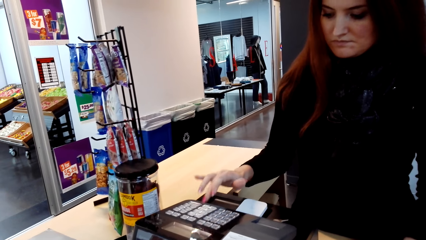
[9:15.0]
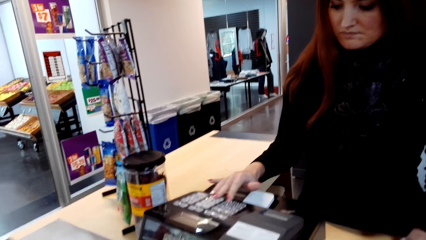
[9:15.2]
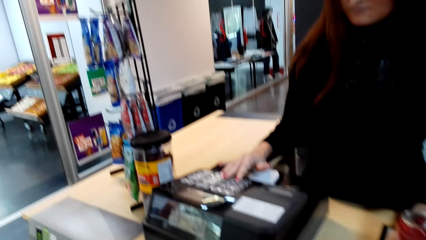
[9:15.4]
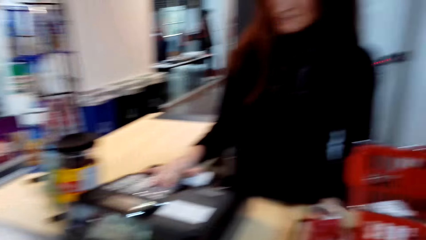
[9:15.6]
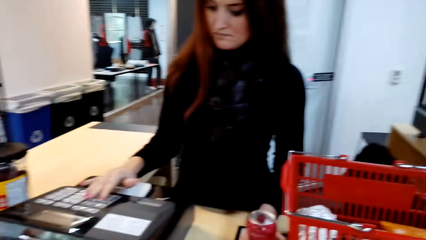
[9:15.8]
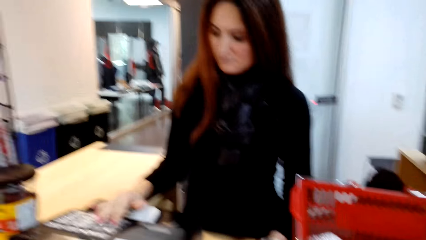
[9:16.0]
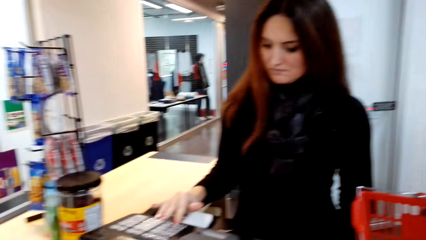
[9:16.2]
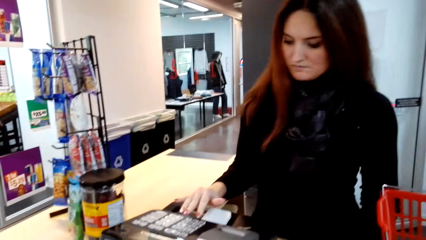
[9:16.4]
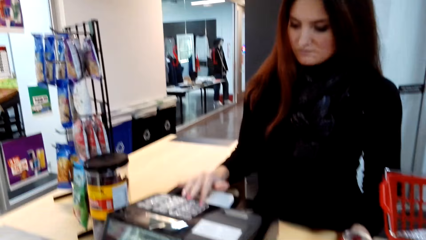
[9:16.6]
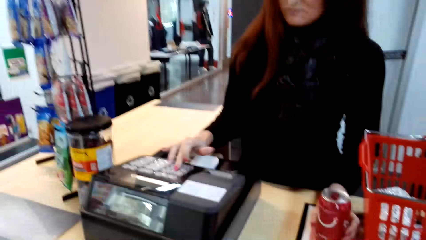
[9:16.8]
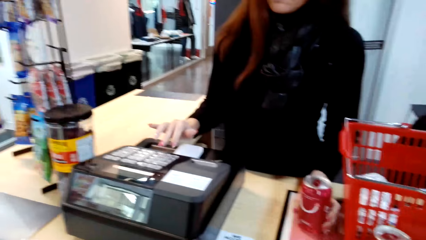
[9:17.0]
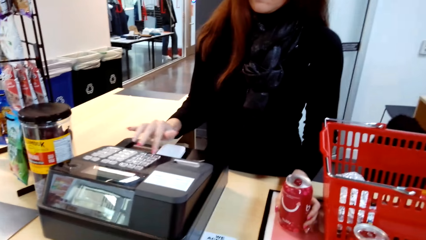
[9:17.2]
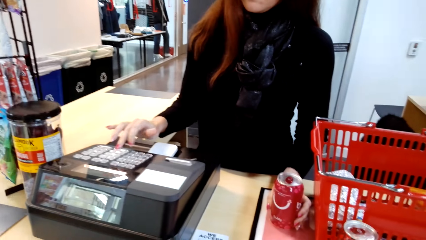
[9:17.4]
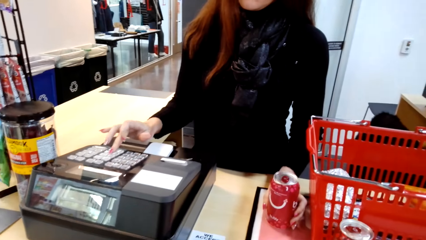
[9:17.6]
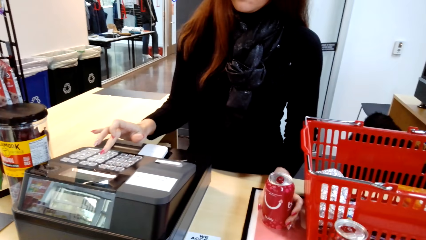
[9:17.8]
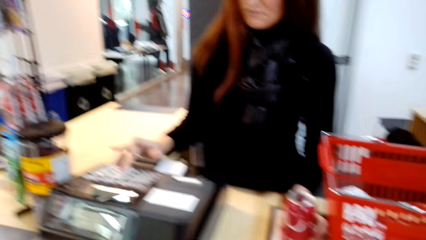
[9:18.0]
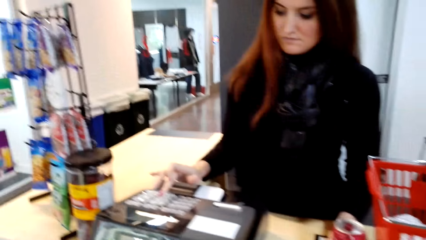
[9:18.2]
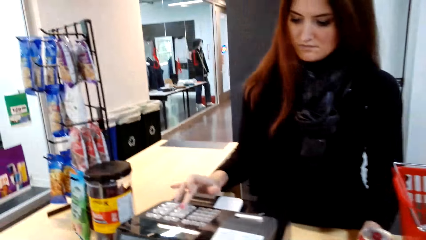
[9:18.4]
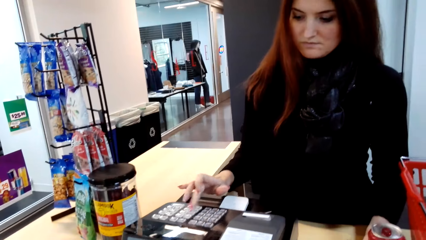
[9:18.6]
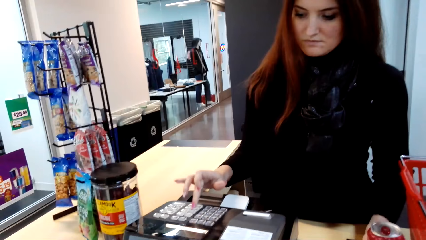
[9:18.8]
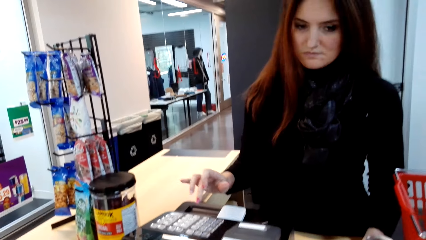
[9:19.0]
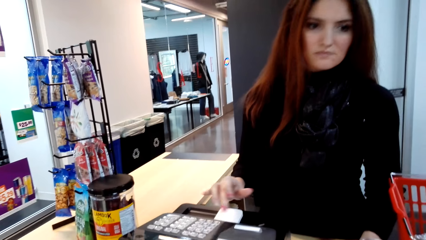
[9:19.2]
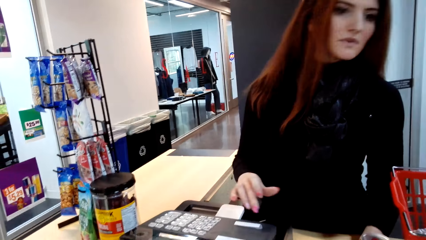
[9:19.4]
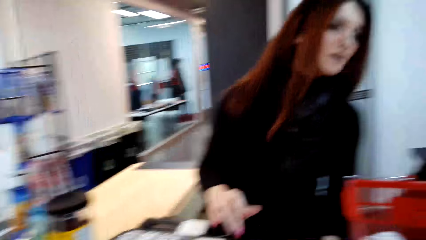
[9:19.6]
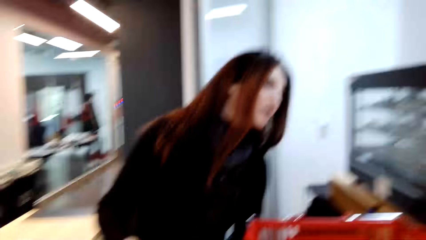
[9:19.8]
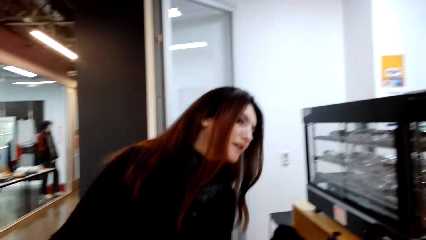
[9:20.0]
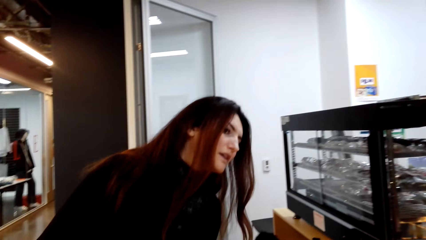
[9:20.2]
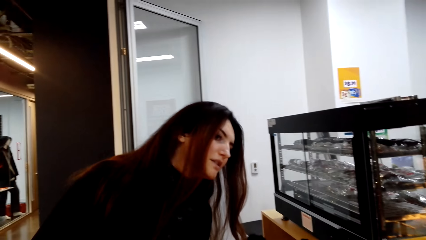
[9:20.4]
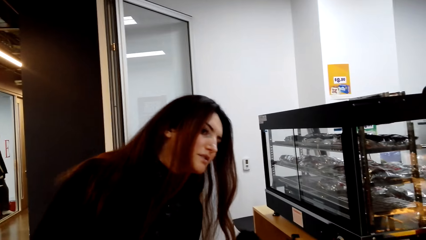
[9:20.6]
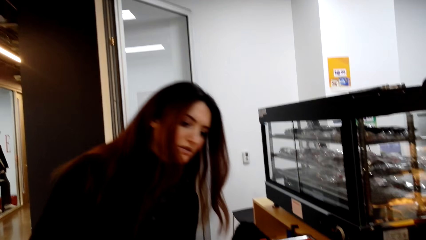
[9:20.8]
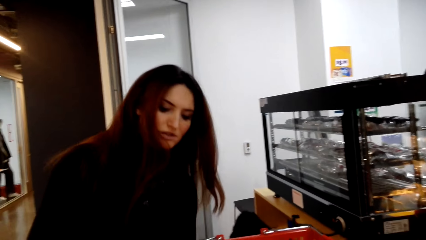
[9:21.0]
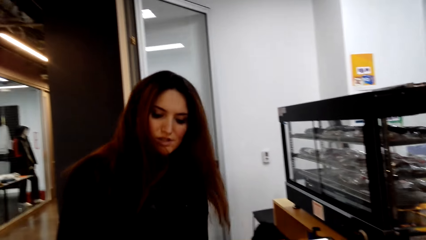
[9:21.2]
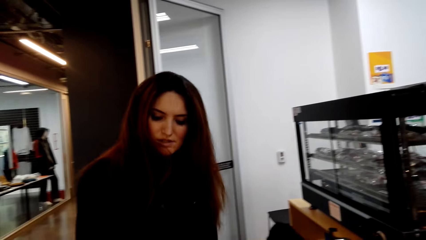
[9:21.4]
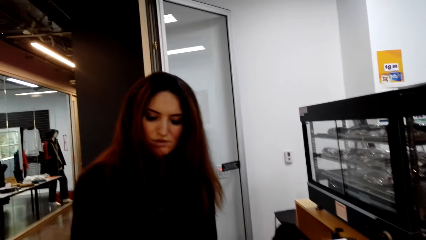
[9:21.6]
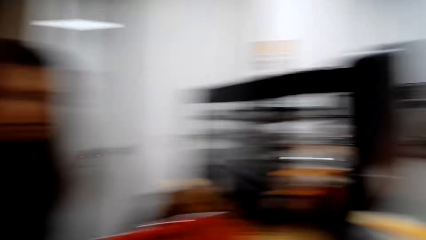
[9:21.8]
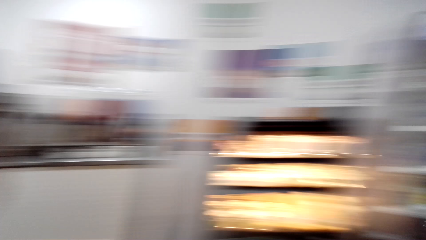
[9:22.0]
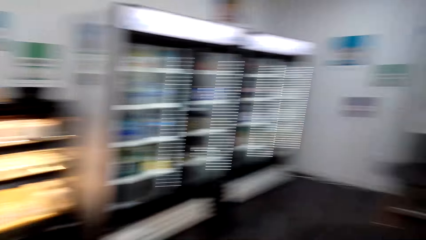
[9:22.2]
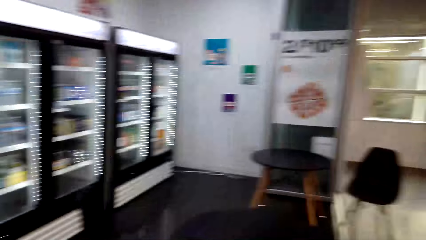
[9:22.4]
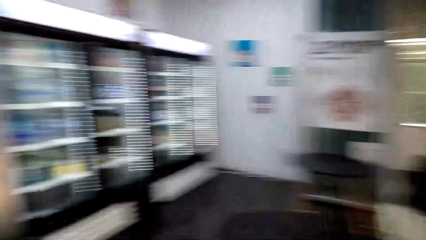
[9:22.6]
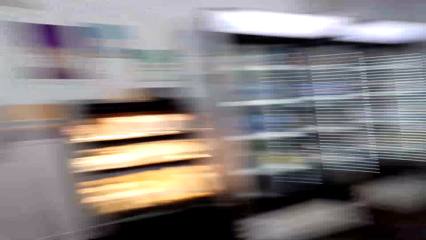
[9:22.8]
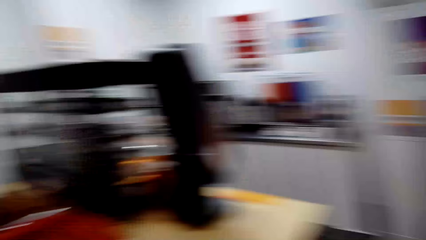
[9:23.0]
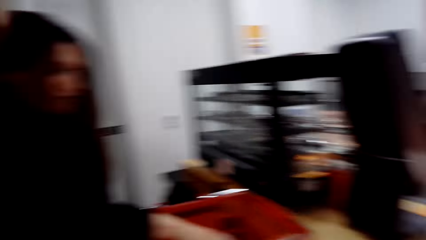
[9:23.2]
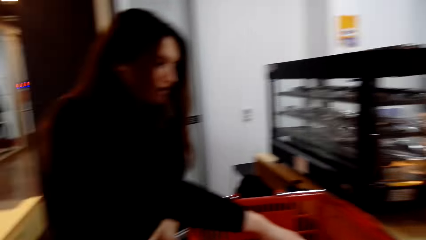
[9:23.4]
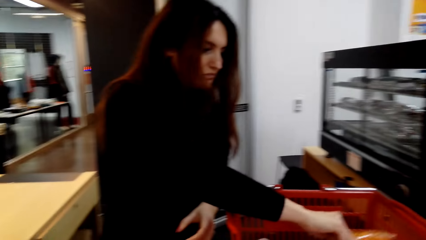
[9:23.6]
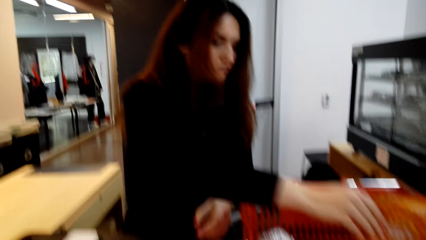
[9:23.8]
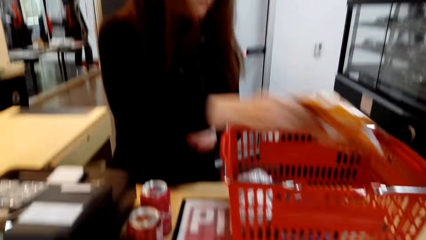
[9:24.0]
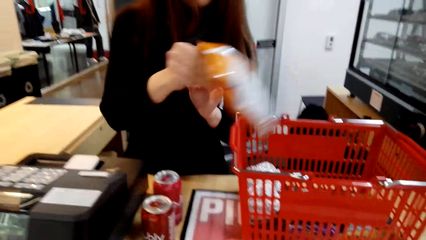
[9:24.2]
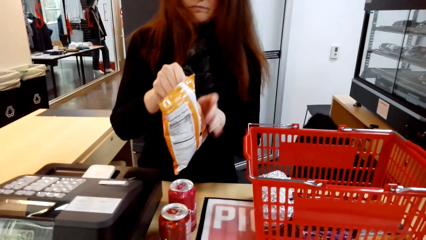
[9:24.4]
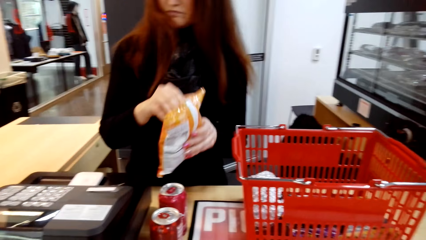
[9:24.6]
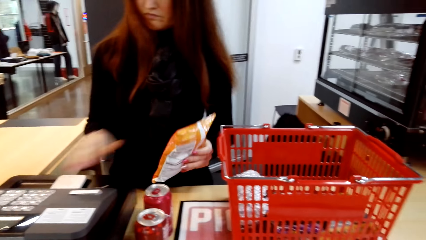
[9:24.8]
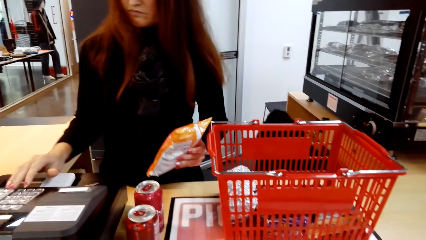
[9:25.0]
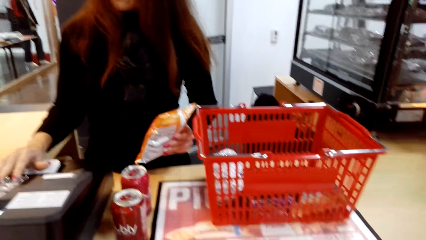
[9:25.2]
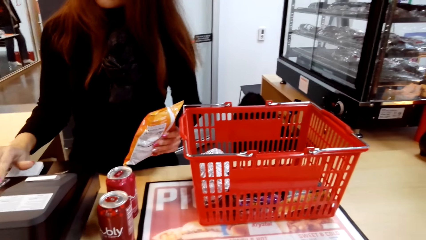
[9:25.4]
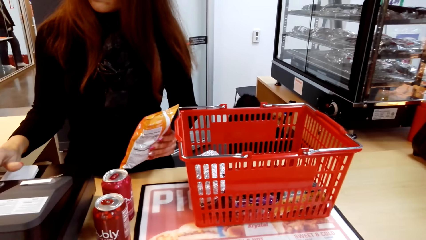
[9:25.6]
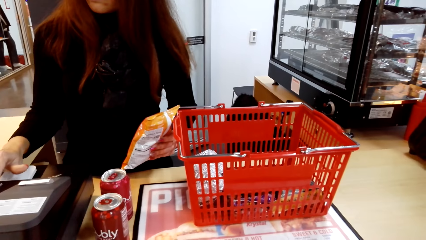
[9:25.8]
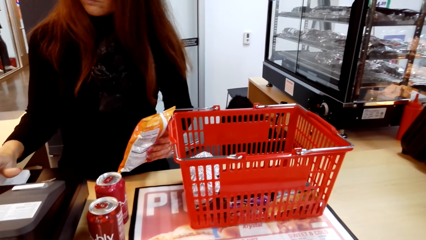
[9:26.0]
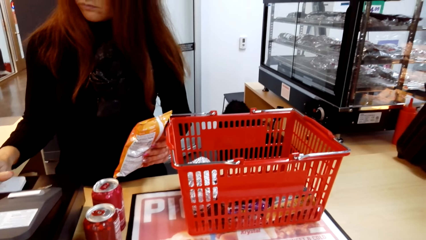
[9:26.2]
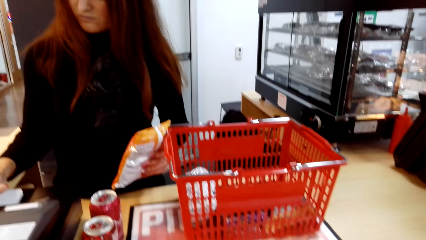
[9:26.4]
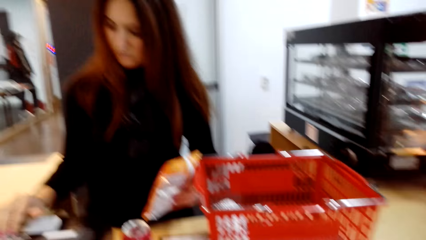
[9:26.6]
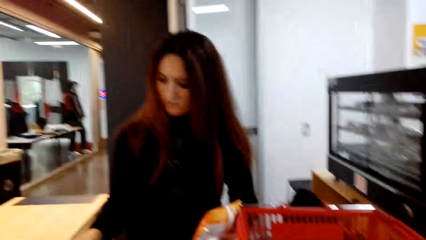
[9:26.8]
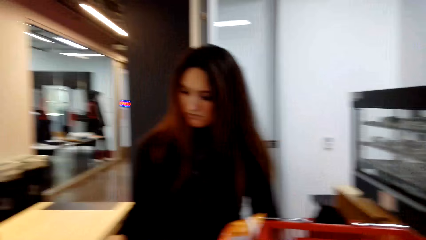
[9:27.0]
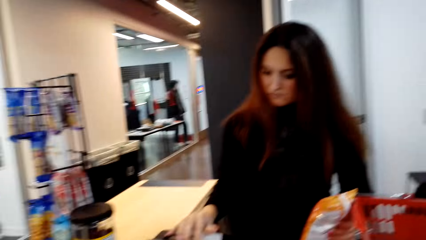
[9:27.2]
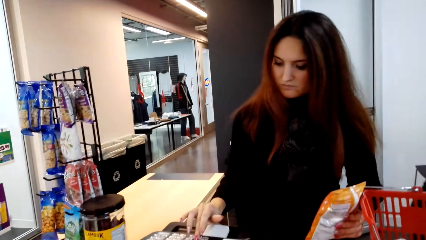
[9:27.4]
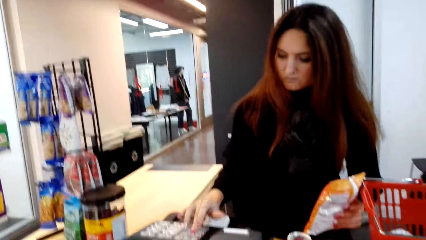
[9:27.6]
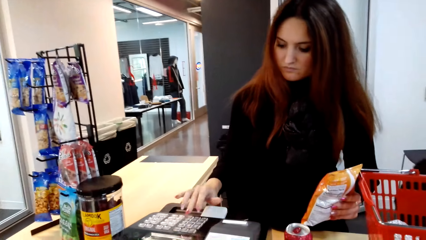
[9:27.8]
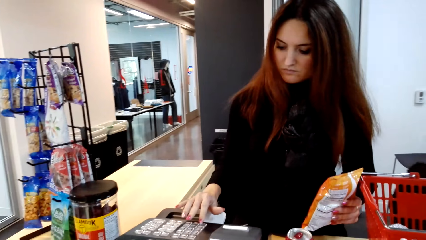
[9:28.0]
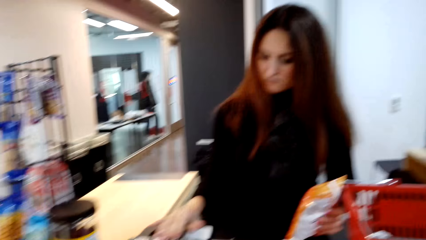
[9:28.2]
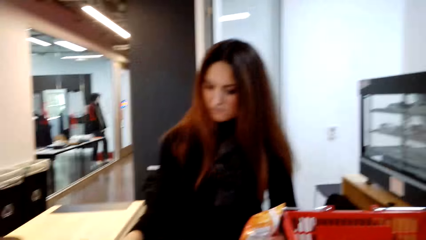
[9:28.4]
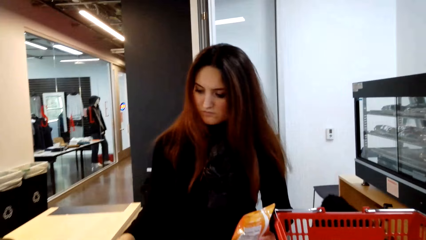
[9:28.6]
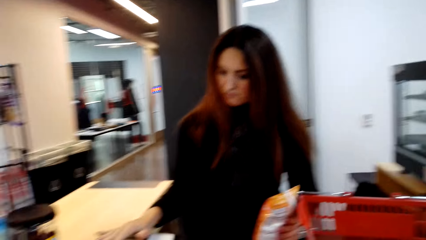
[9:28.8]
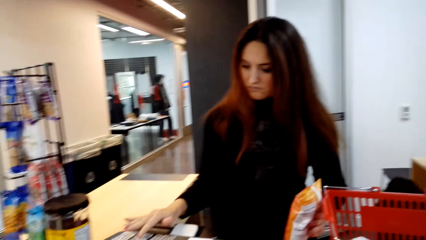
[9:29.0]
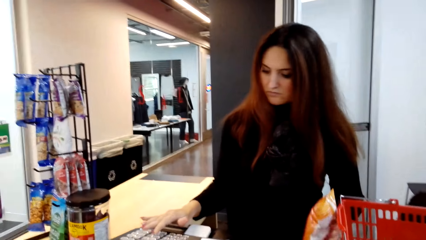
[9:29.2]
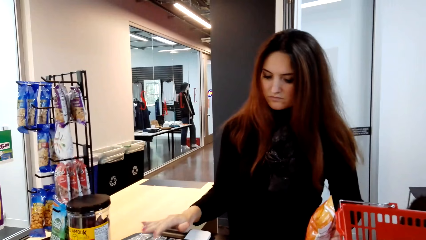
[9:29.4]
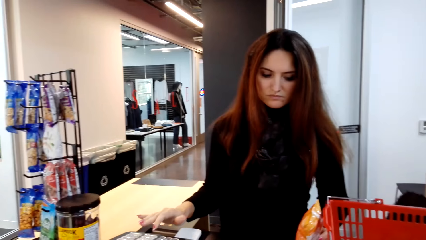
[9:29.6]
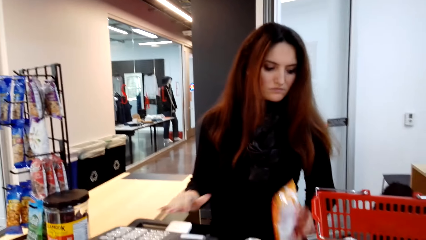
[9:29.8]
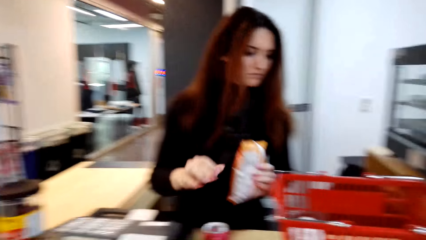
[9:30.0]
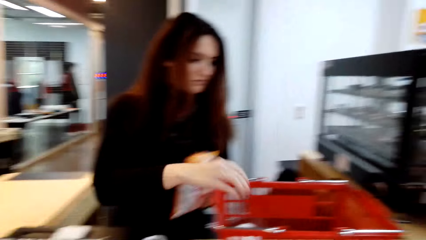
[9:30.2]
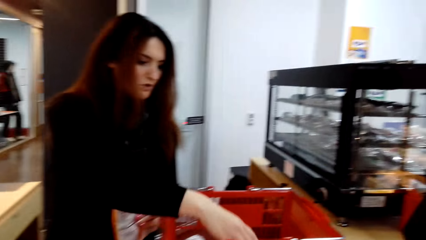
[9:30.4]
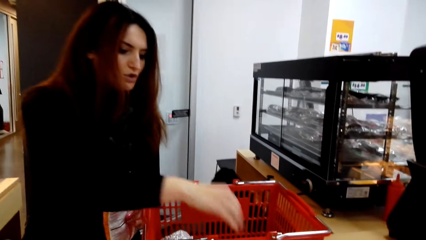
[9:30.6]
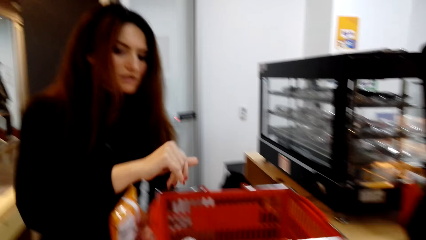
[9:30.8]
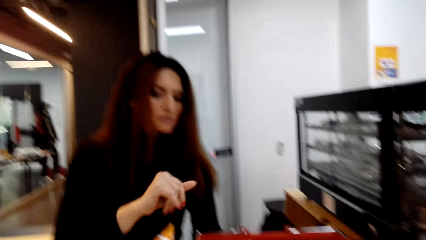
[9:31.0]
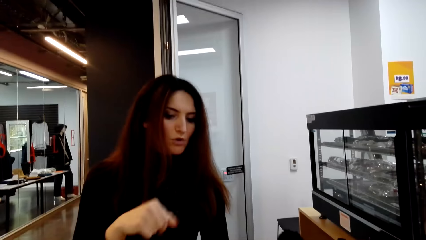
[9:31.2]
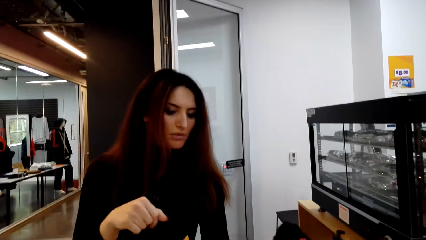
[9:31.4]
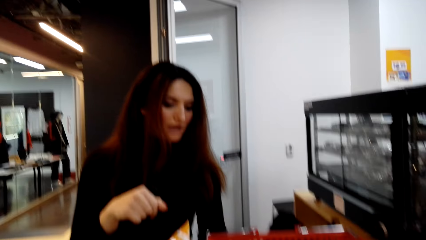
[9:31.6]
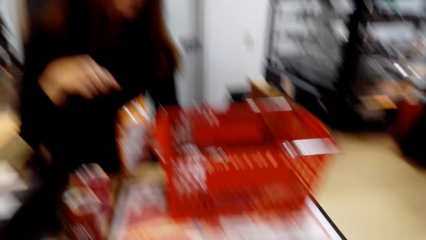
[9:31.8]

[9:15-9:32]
The camera wearer looks around. The cashier presses the point of sale. The cashier looks around. The camera wearer looks around the room. The cashier picks up the sachet from the trolley and presses the point of sale. The camera wearer looks around.
